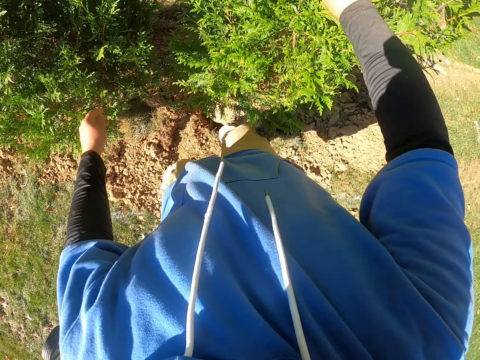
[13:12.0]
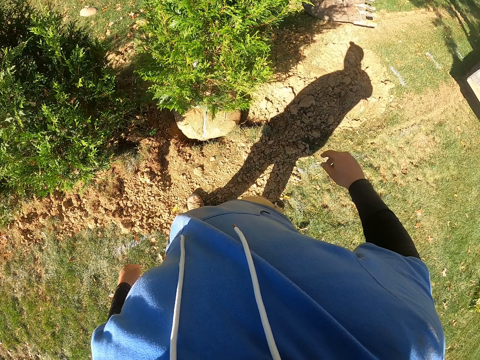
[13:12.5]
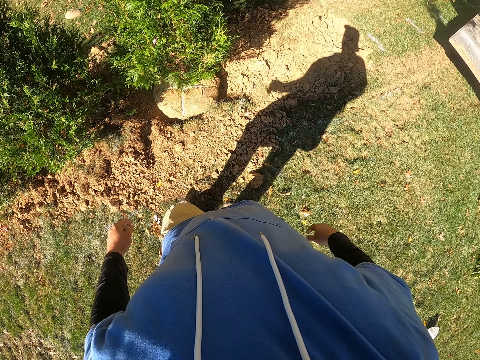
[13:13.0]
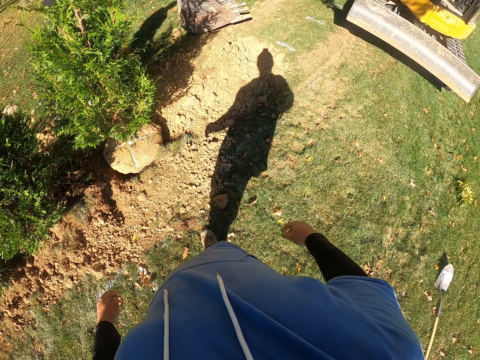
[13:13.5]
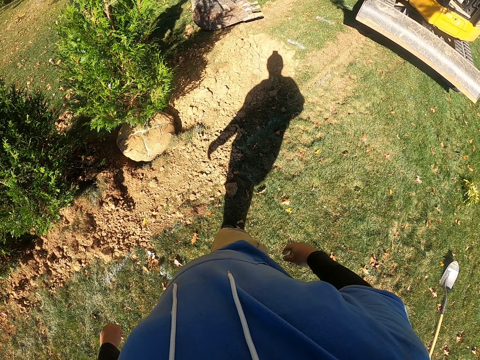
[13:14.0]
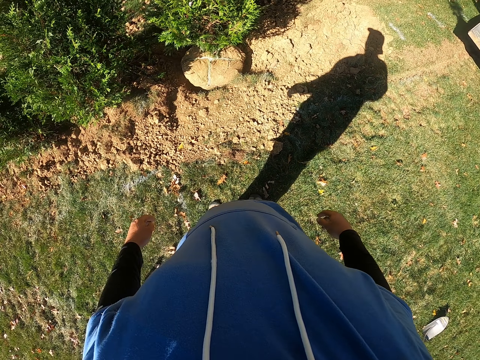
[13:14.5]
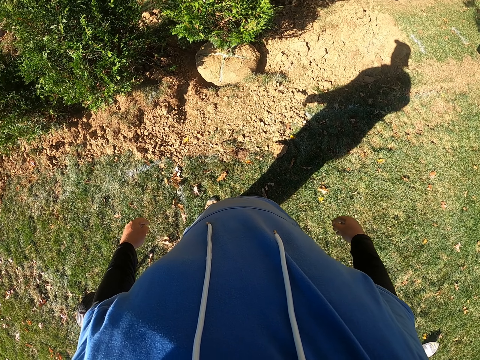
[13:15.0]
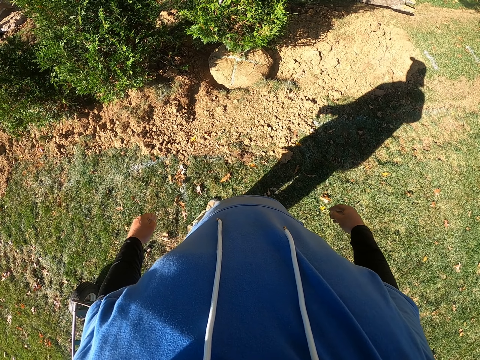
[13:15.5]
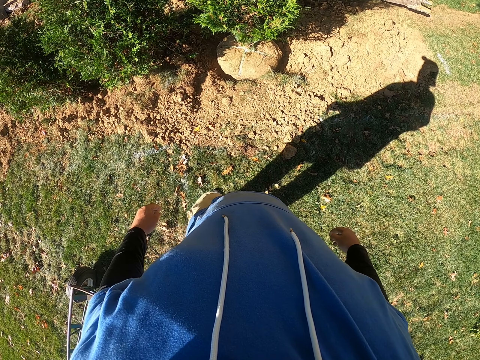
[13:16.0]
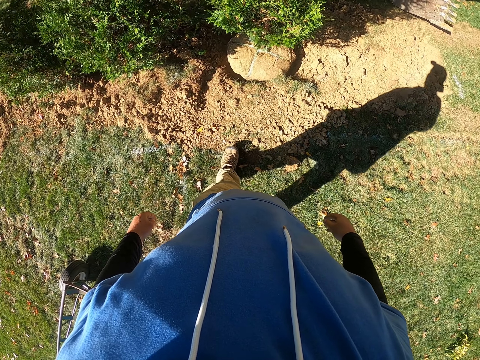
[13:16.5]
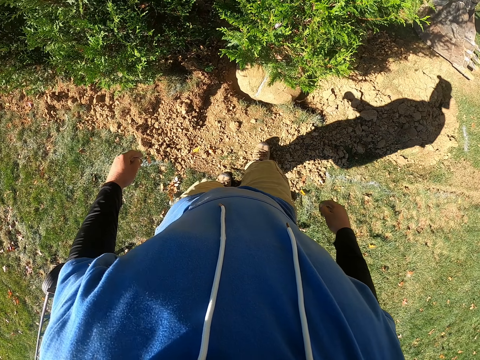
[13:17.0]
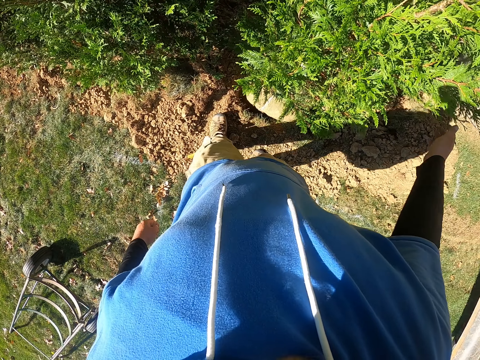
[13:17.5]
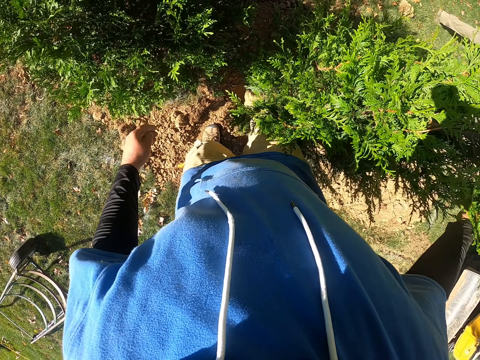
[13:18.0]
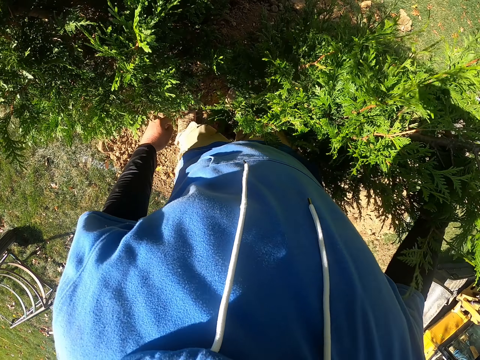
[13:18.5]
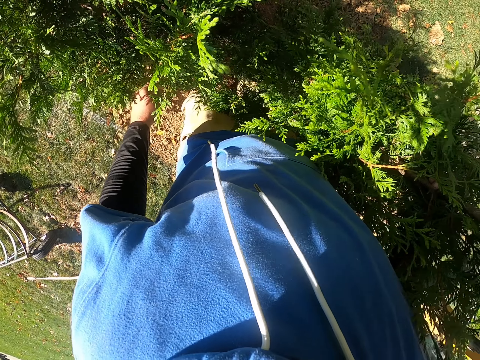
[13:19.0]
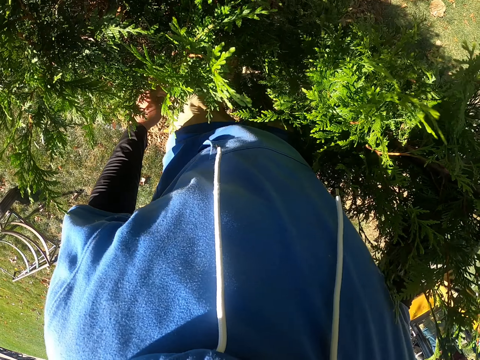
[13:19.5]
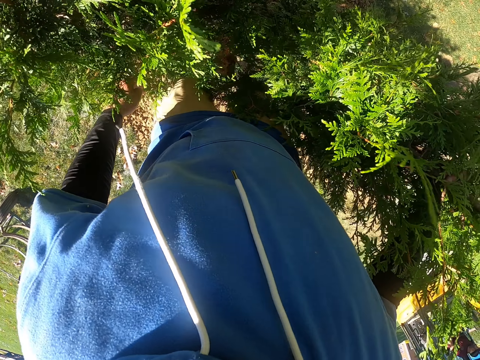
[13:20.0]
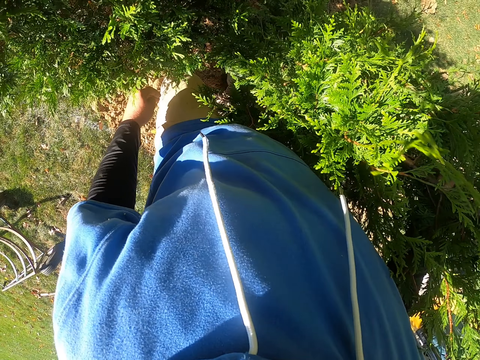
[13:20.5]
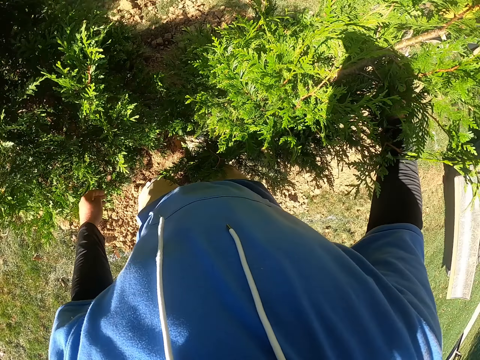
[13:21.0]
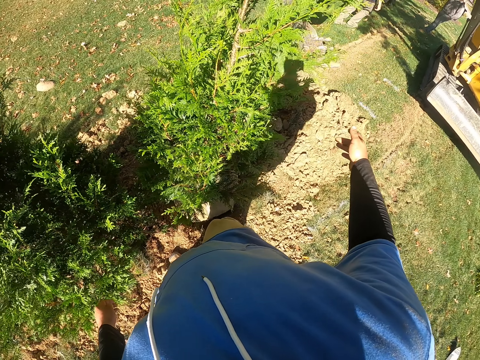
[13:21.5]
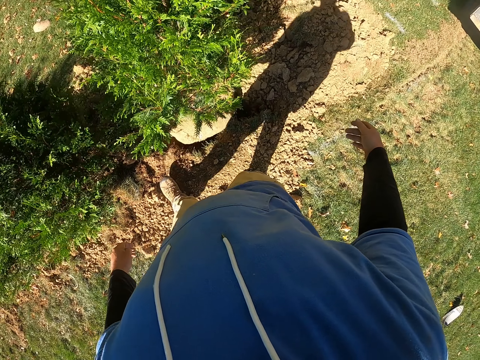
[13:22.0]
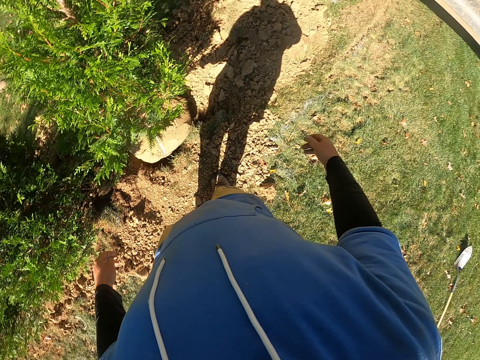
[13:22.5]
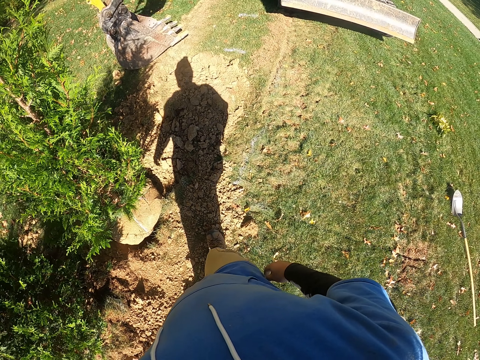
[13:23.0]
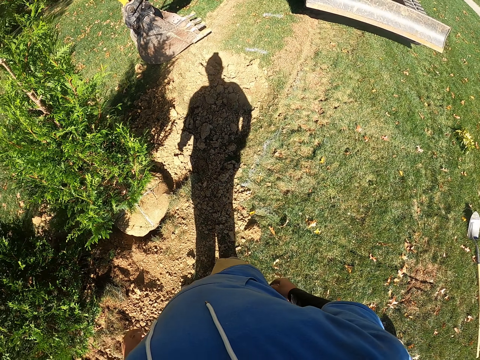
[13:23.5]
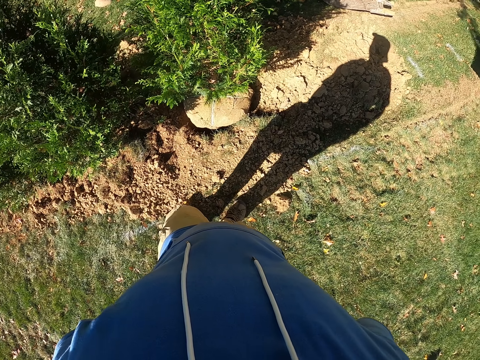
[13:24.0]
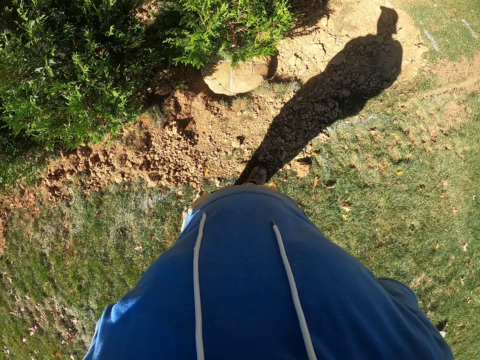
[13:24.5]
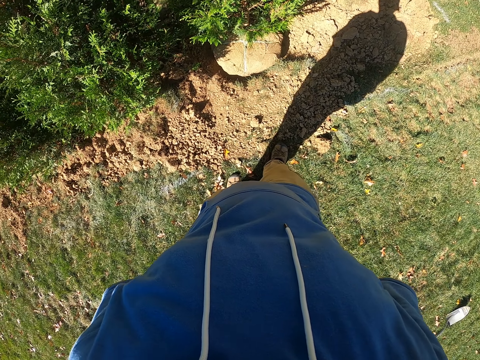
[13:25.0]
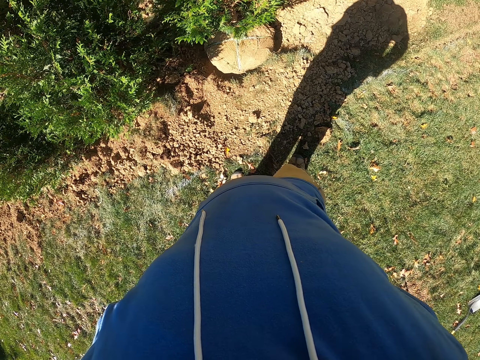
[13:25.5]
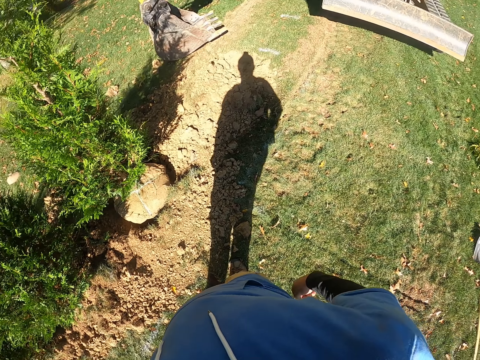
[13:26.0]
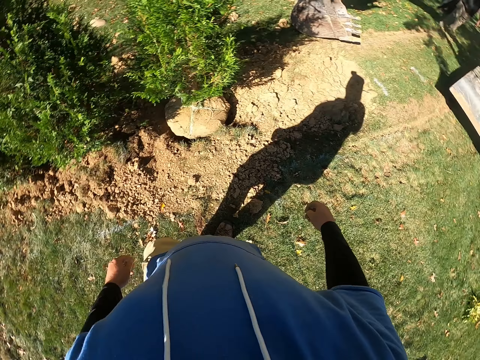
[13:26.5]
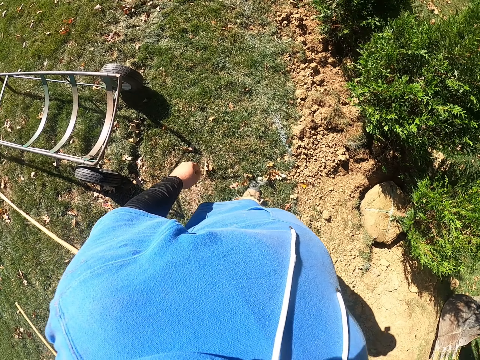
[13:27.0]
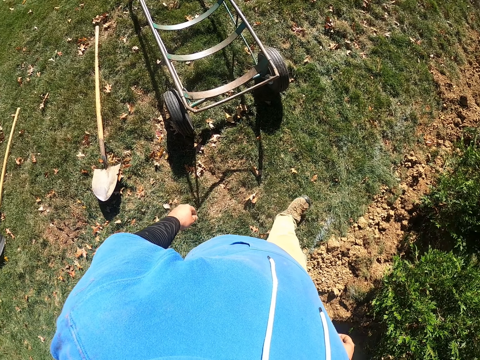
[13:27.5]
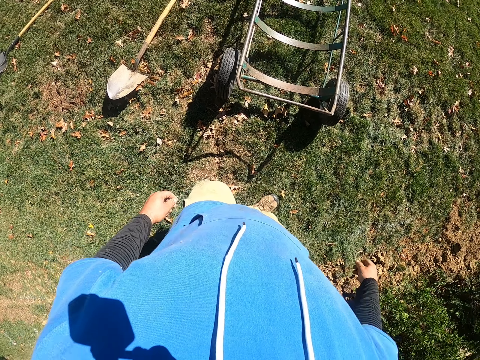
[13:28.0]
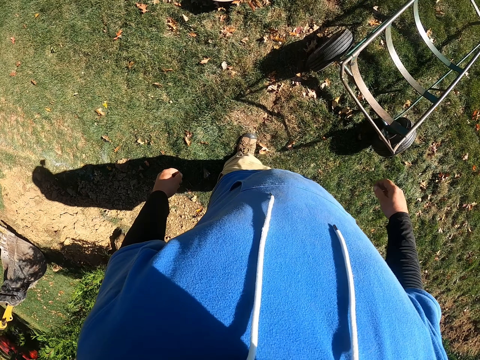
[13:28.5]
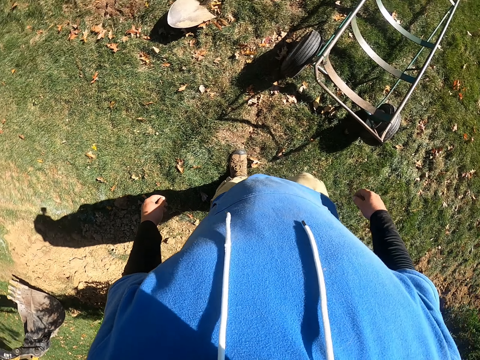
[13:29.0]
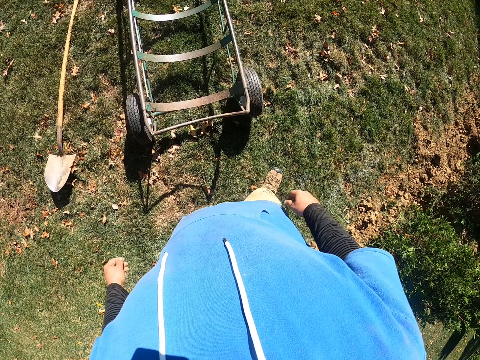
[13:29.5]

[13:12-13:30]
The camera wearer removes hands from the tree. They look around. They look at the tree plant. They look on the tree plant with the legs. They step on the tree. They remove hands from the tree. They look around. They look at the tree plant. They look around the compound.

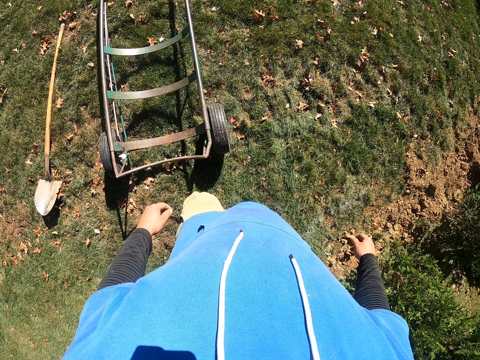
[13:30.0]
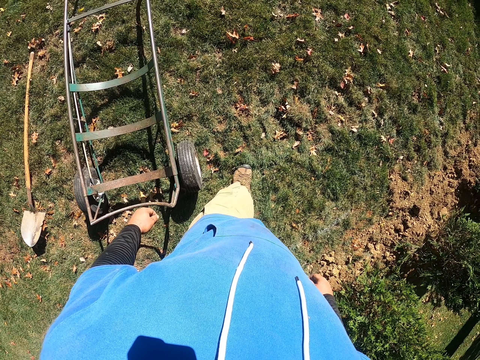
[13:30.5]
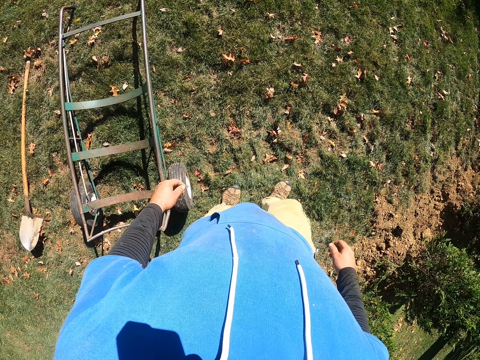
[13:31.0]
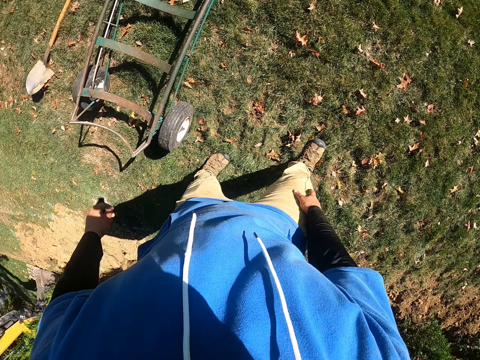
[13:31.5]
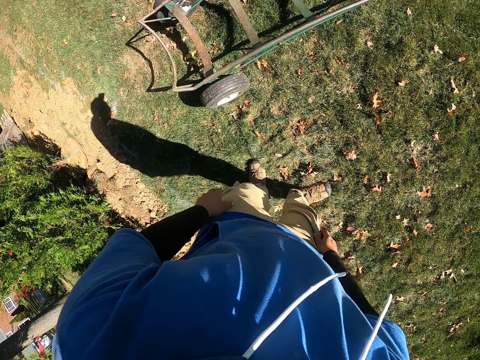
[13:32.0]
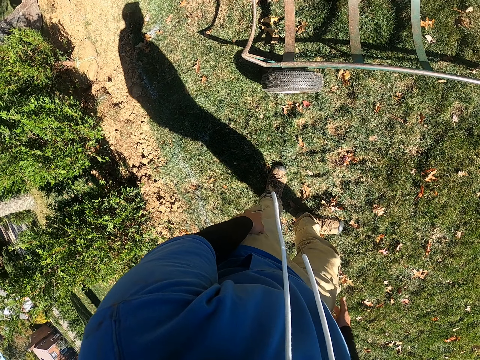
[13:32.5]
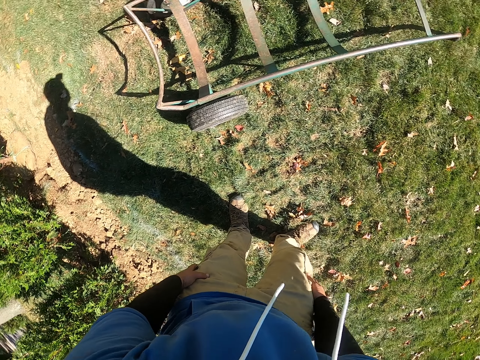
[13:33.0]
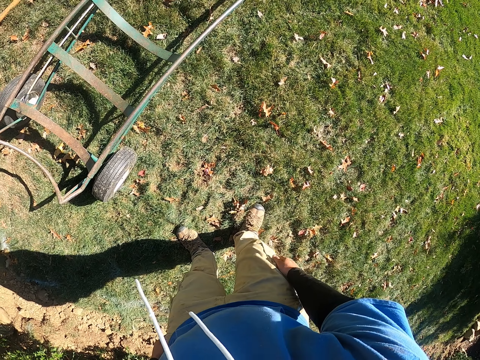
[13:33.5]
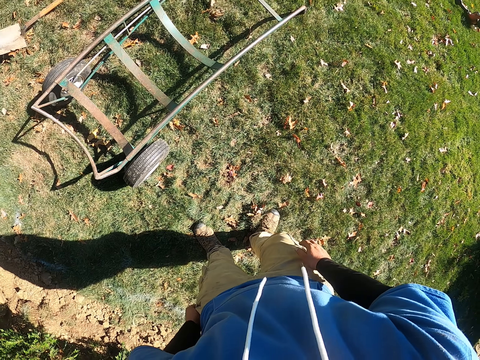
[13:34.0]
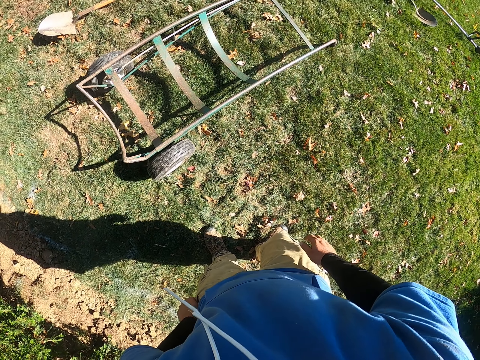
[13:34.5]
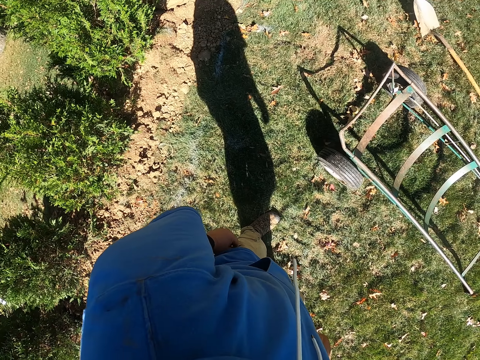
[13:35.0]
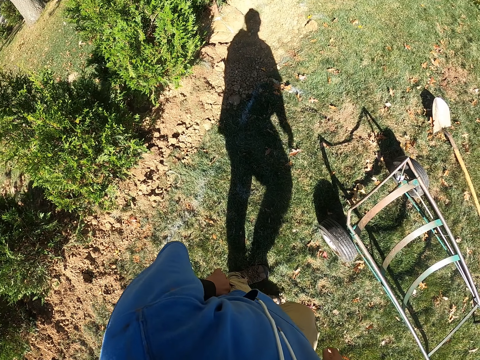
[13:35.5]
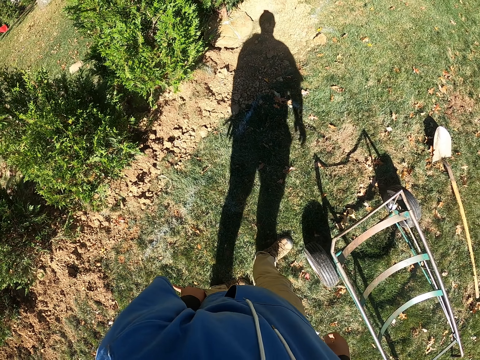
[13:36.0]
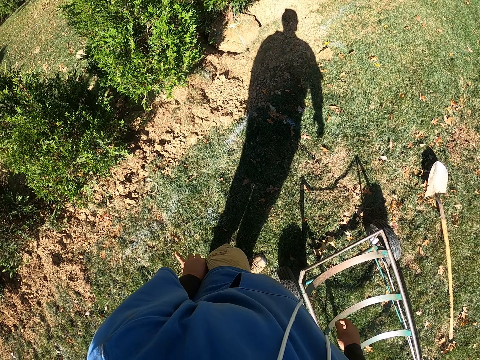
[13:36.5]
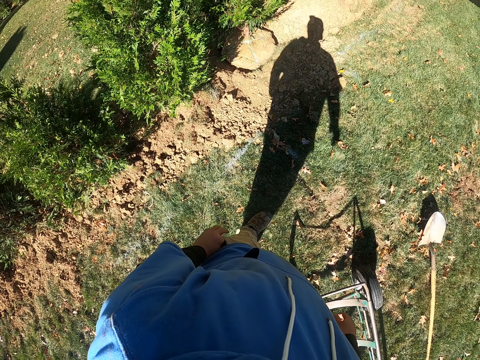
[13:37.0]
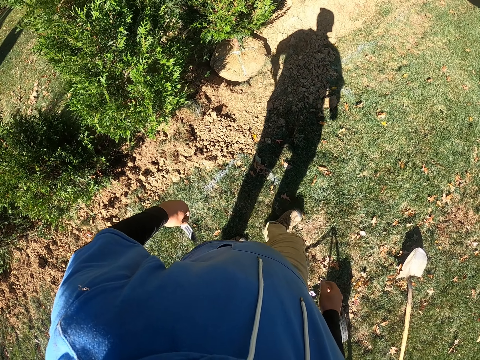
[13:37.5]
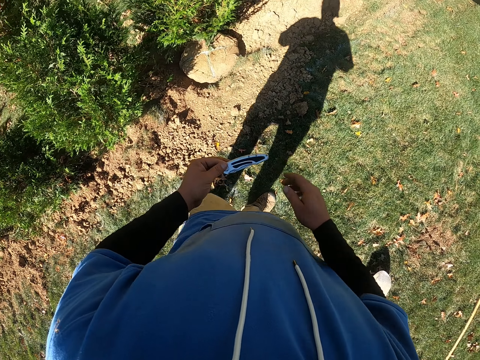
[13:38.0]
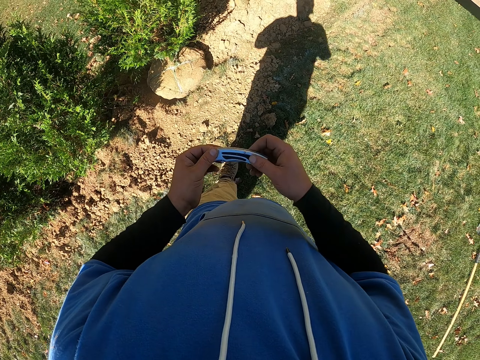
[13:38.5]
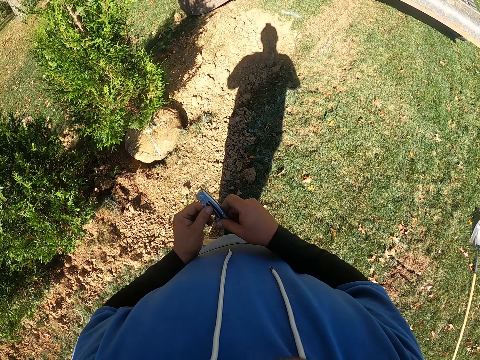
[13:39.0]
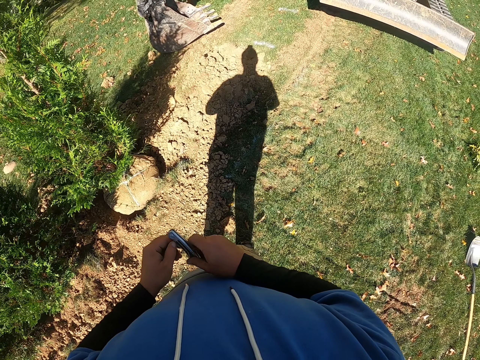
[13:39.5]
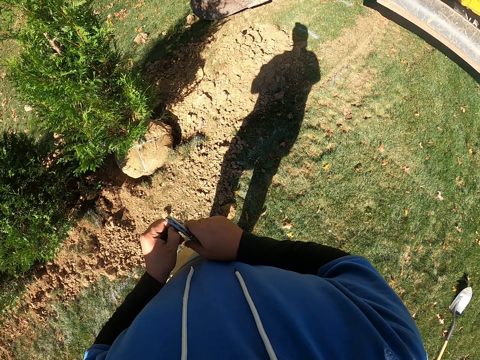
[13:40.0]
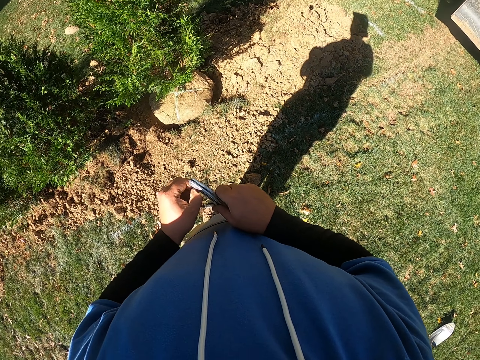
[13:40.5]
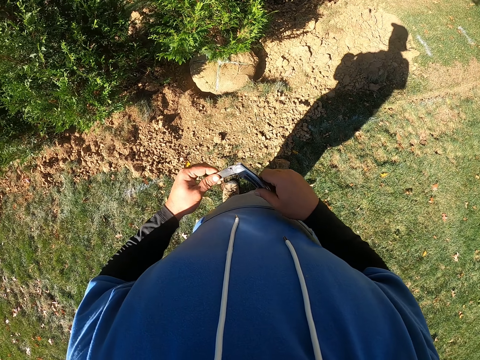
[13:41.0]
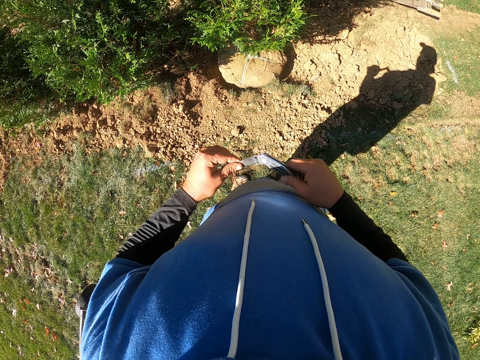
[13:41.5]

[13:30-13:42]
The camera wearer walks. He touches his pockets with hands. He puts a hand in a pocket. He removes a putty knife from the pocket. He holds the putty knife with hands. He unfolds the knife.
